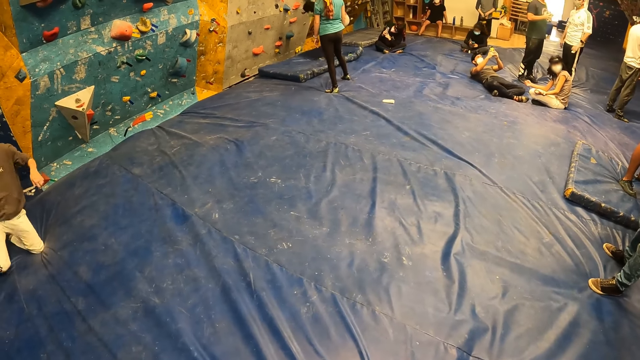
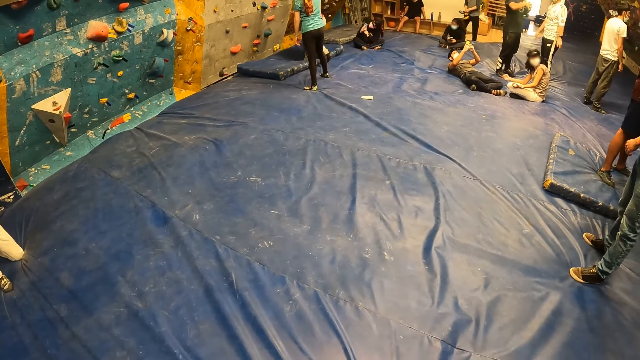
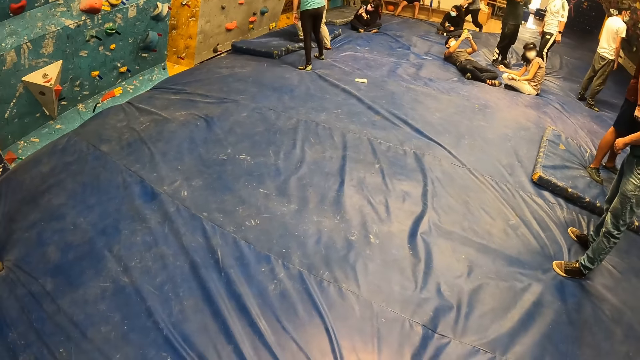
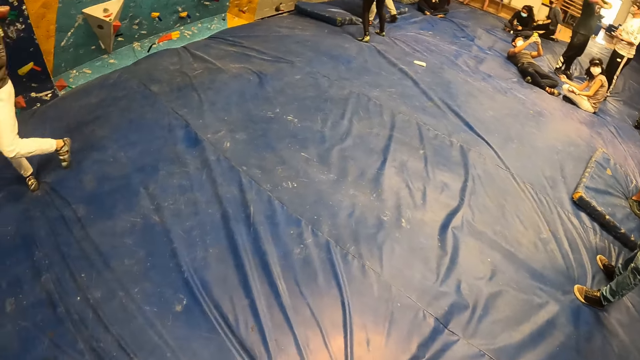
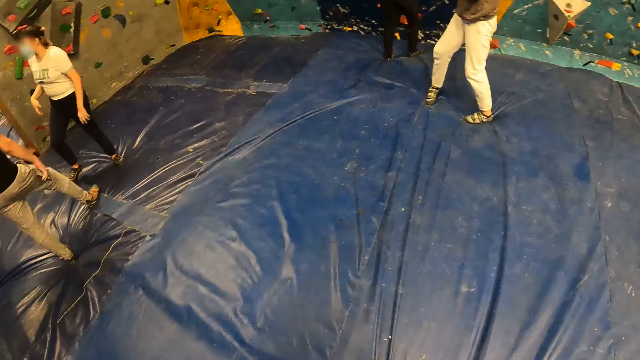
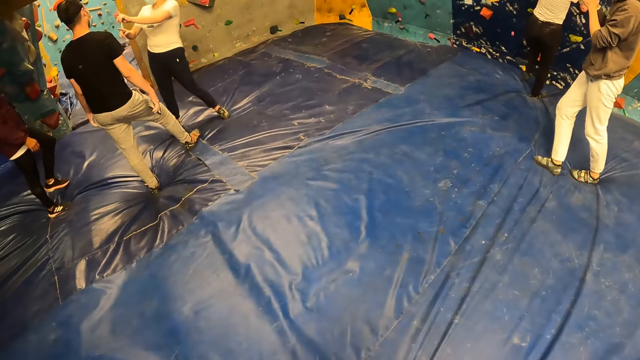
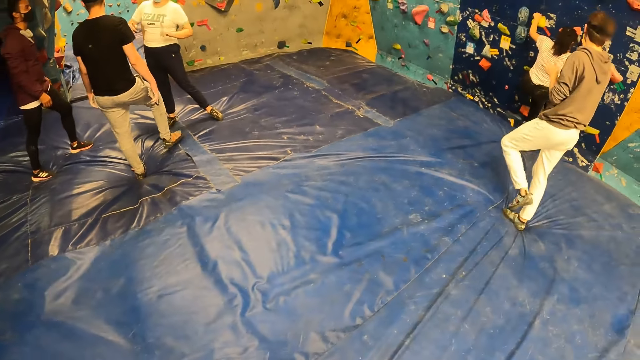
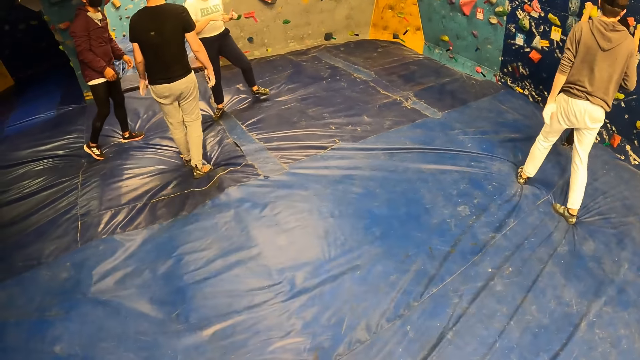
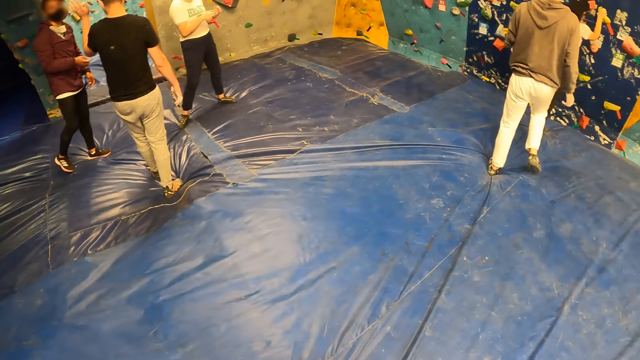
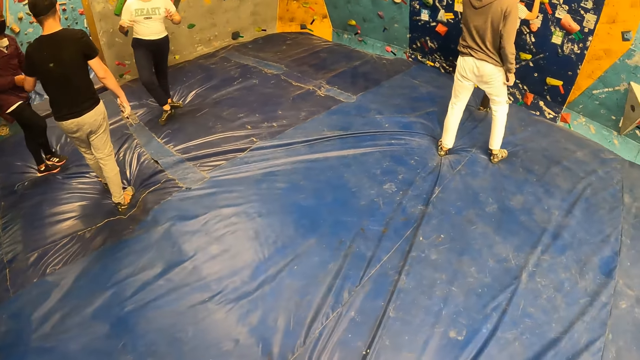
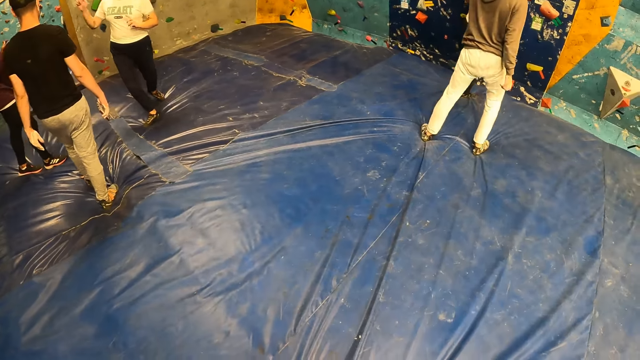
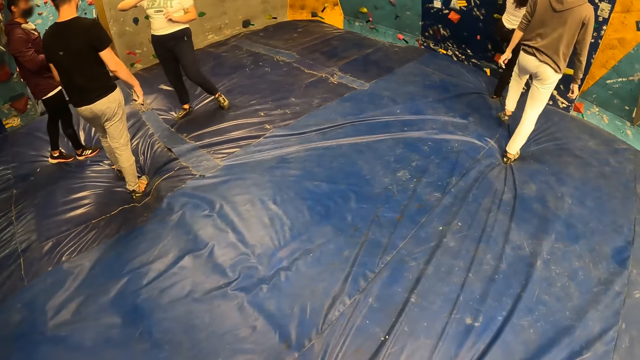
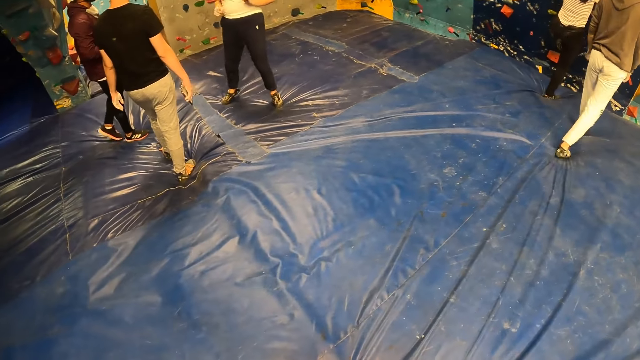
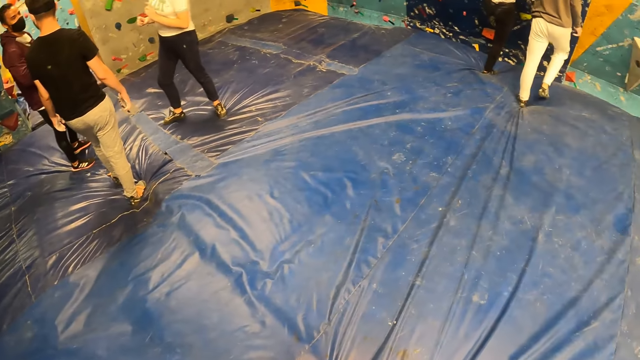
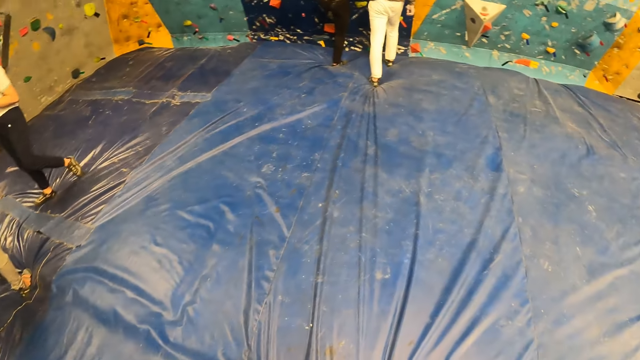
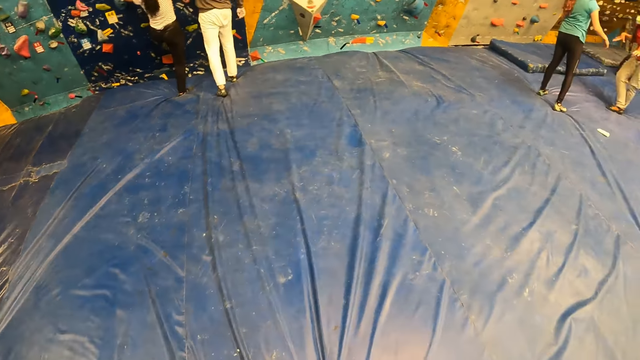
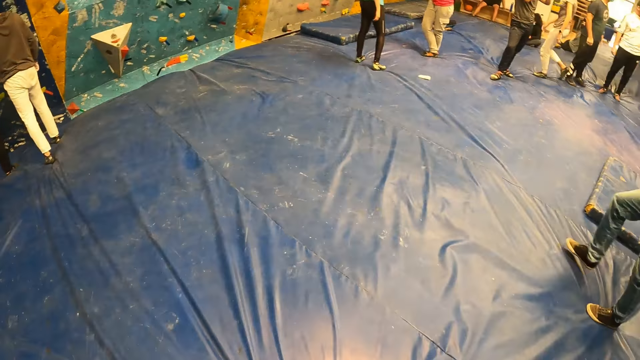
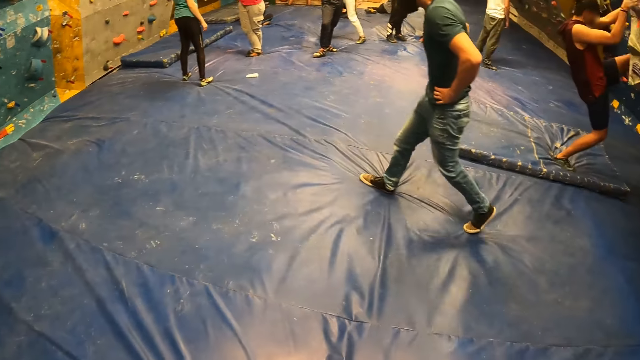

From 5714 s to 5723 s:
A person moves on the mattress. Another person talks to the colleagues.

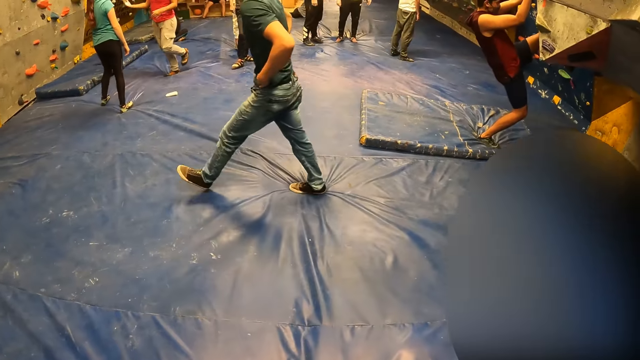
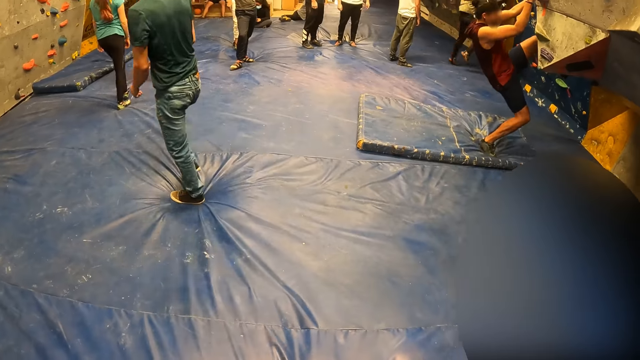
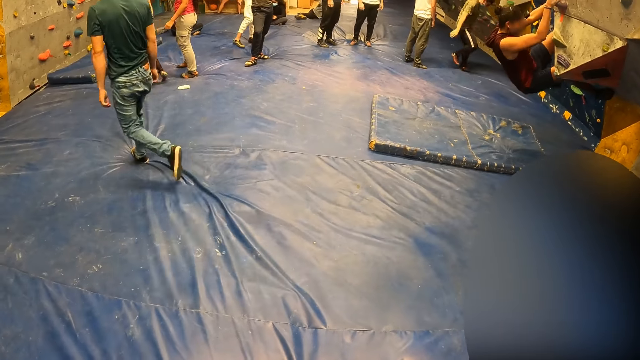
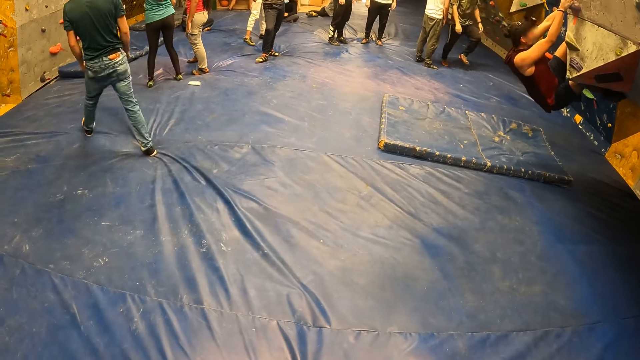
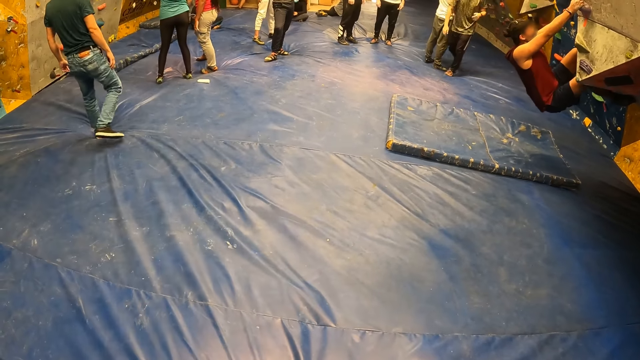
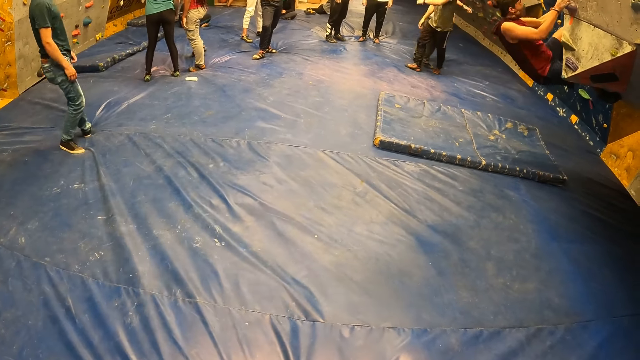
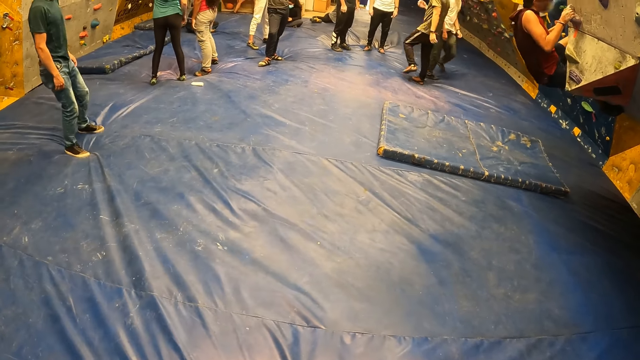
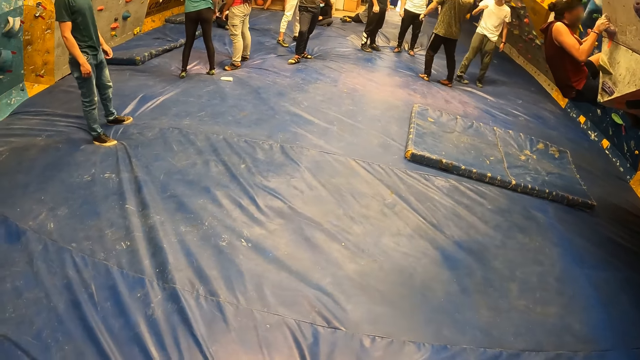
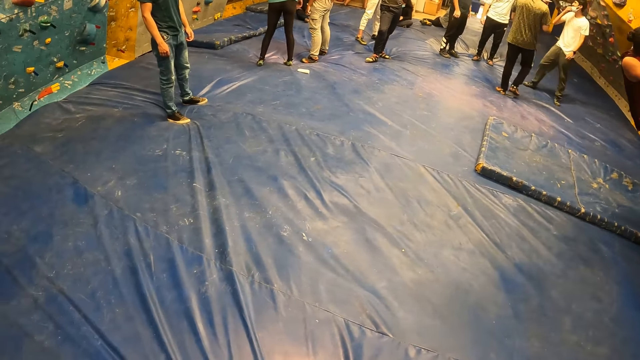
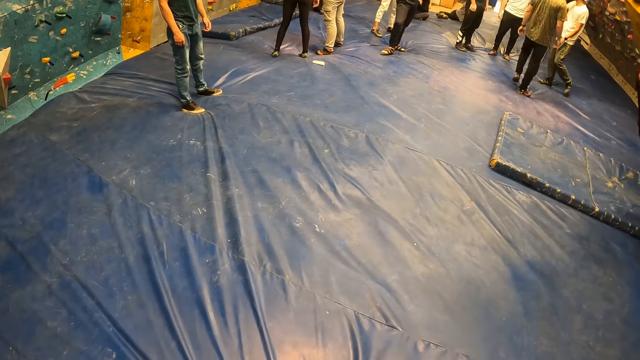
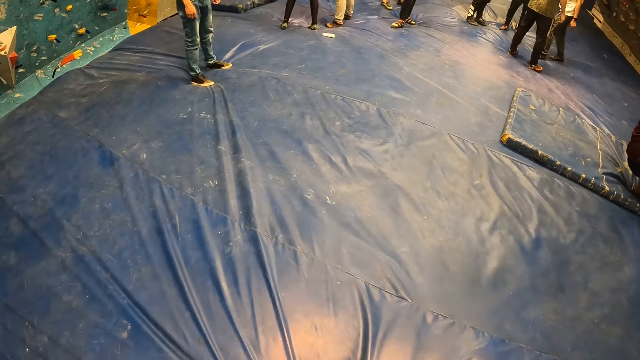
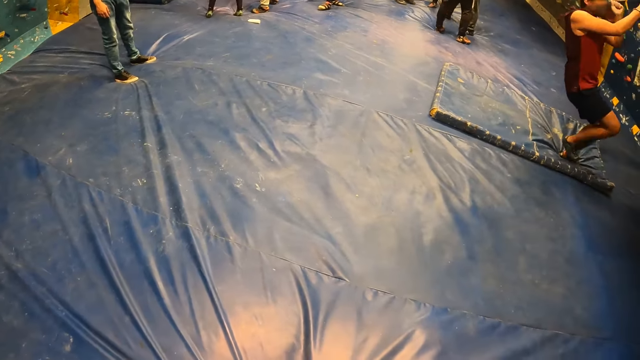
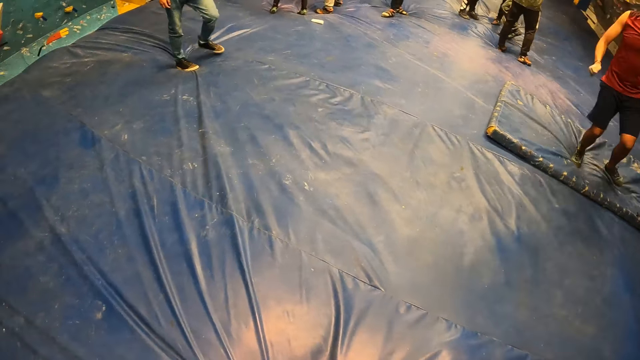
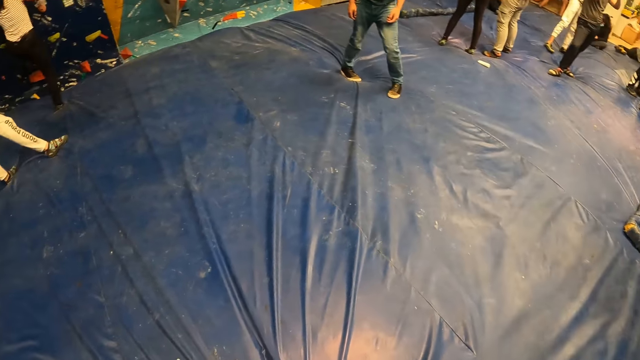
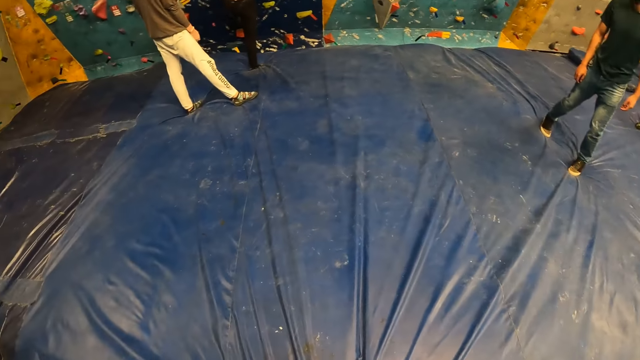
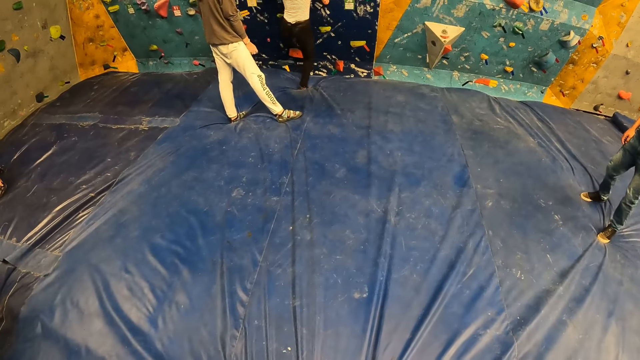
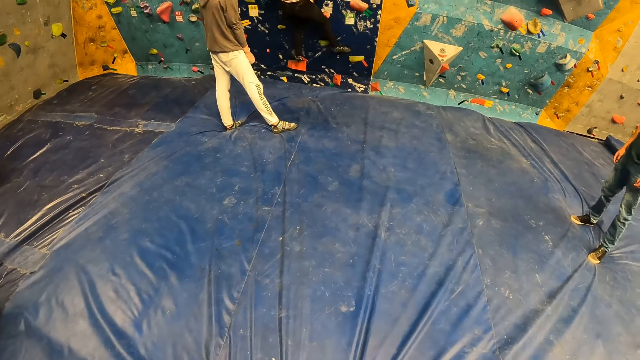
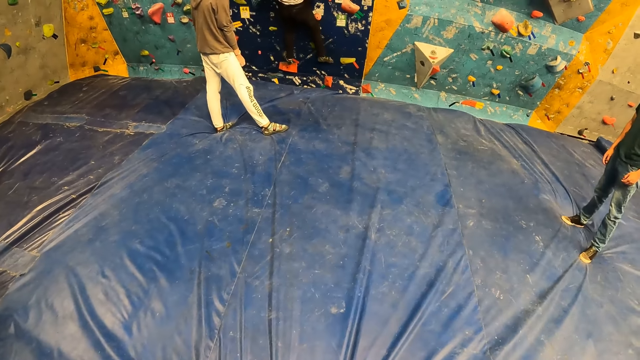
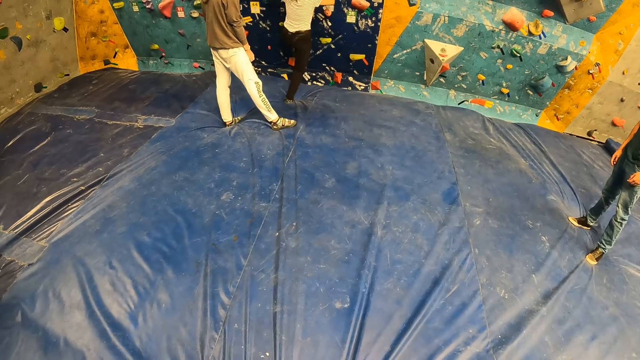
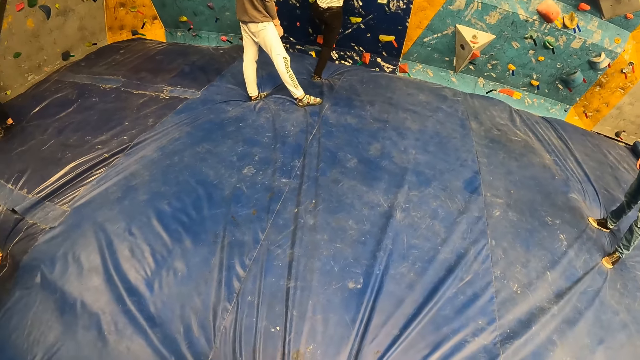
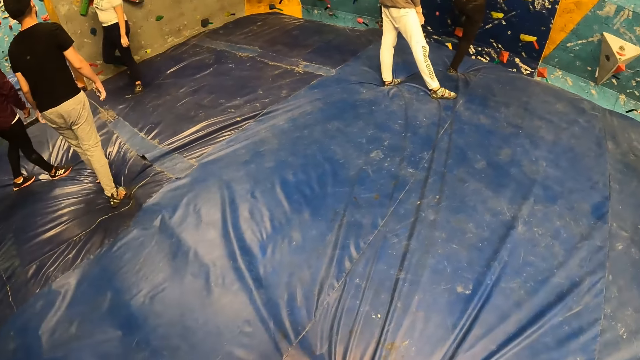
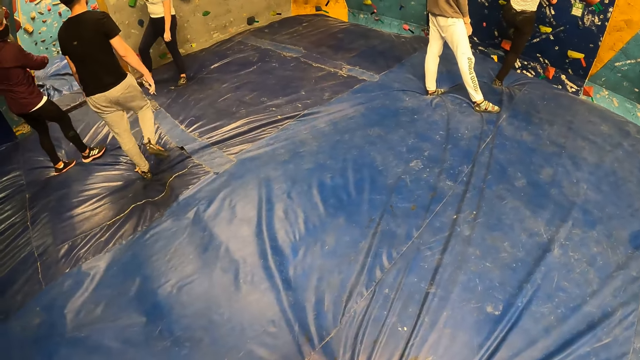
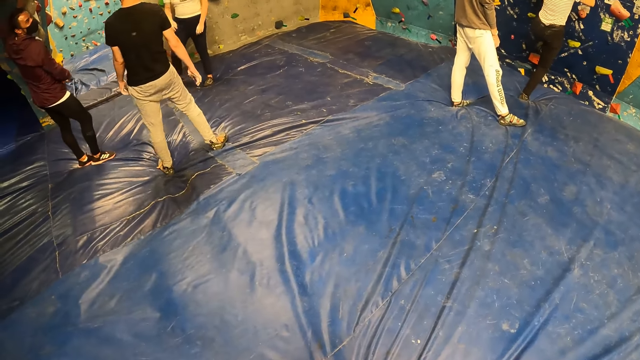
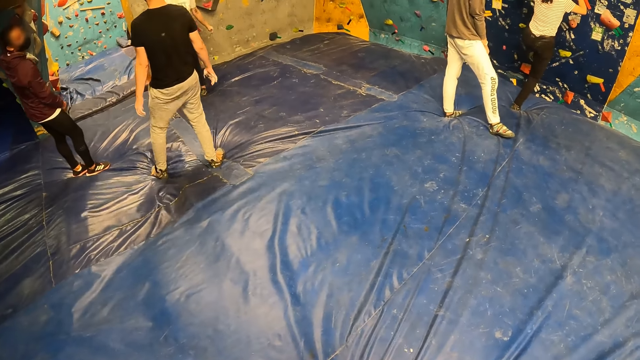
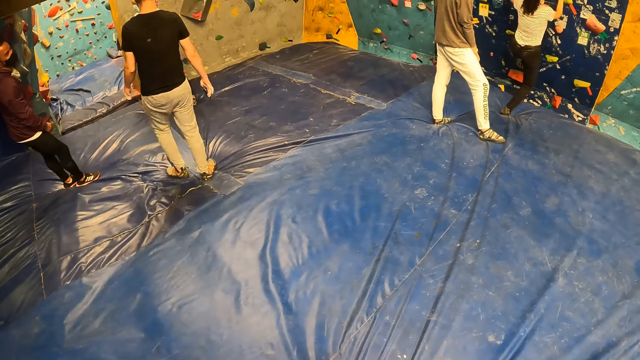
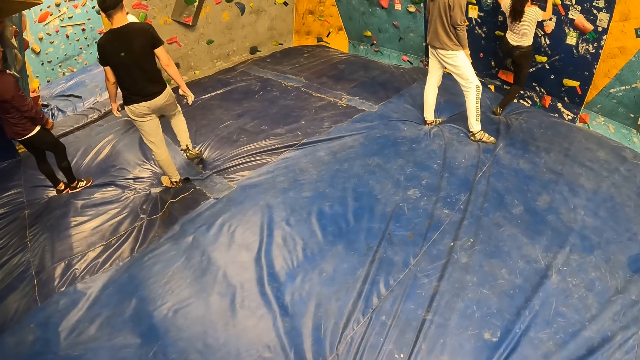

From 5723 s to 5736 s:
A person climbs on the wall. Another person touches the mask. Another person climbs the wall.
